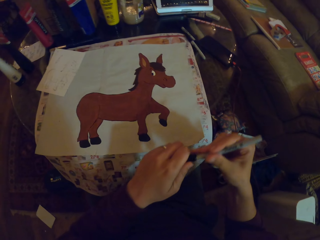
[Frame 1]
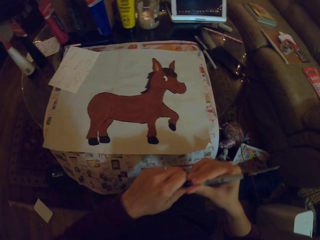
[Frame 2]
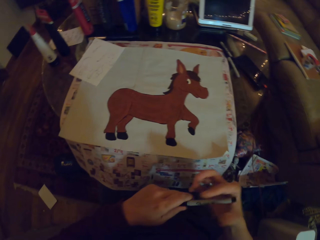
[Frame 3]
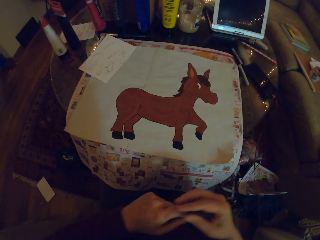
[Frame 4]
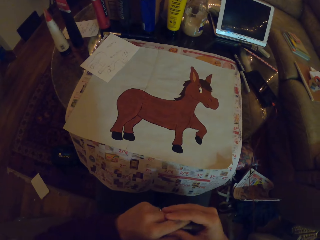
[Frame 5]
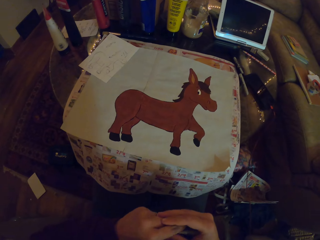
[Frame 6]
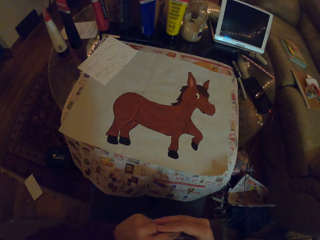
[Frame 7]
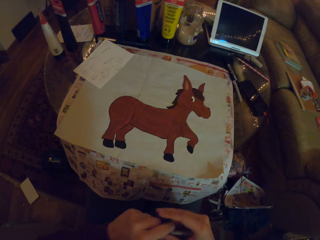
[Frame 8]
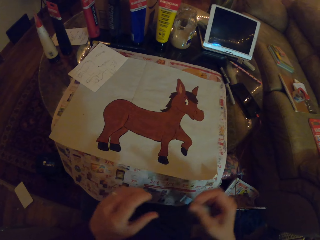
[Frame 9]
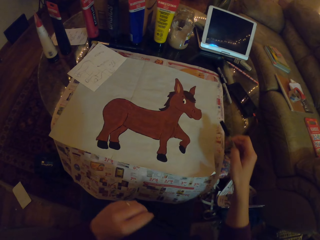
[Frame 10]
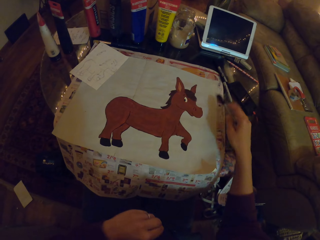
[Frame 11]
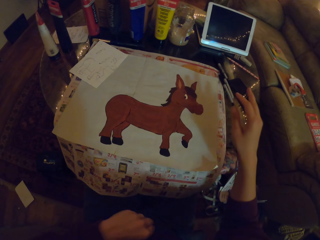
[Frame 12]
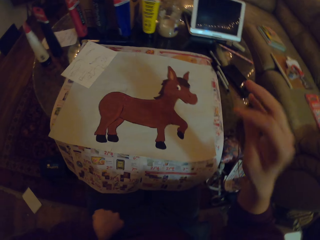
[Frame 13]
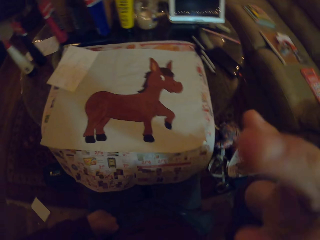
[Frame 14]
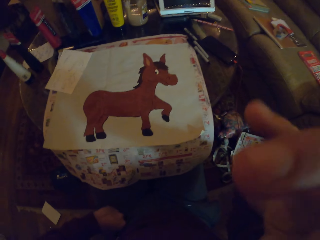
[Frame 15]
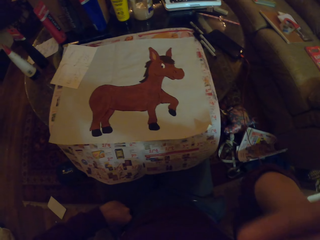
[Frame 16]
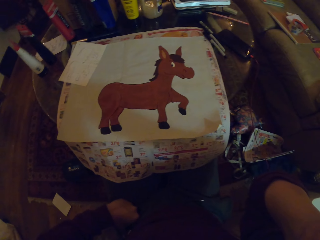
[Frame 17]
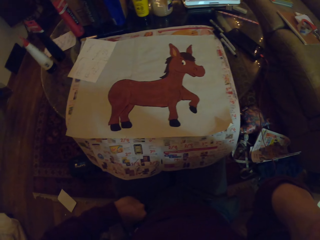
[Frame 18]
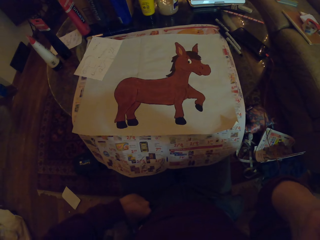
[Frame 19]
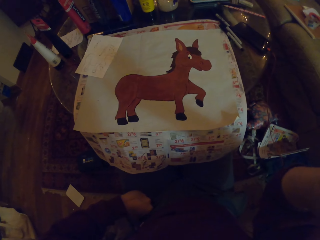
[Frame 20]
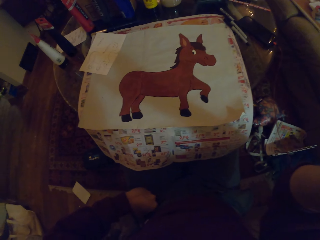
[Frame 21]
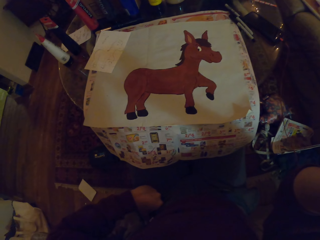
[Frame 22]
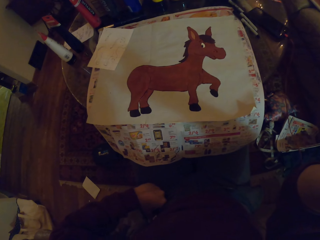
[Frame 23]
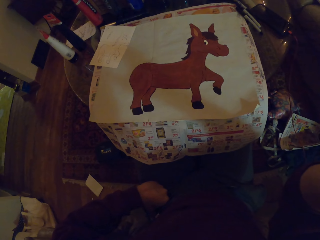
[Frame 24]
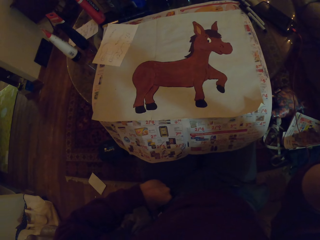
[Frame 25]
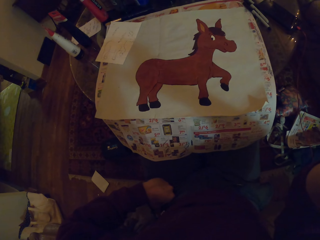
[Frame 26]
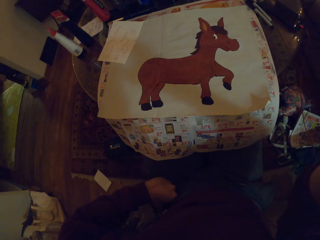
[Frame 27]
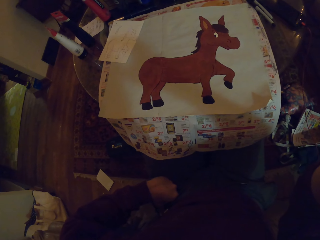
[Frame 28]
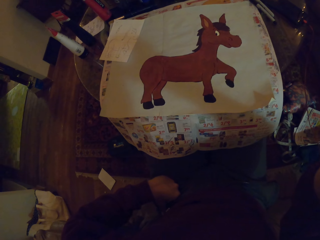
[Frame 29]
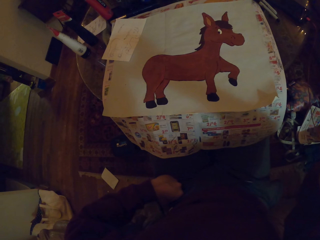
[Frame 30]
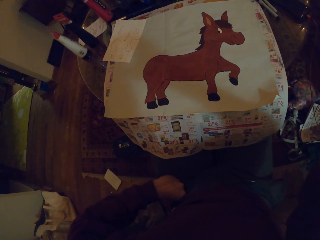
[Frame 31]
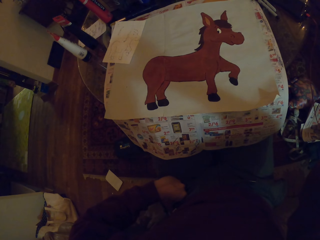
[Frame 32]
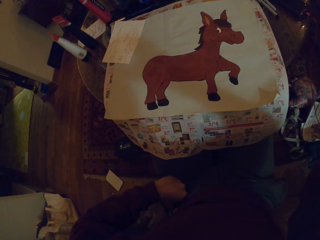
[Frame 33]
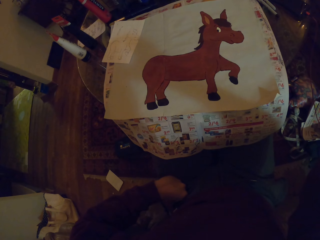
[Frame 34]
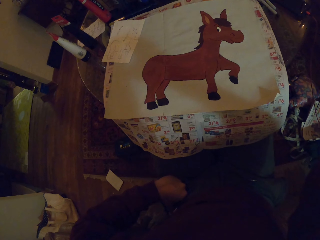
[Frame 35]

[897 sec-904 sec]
The camera wearer closes the paint pen. They drop the paint pen on the table. They adjust the camera.
